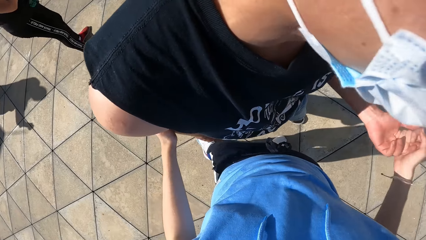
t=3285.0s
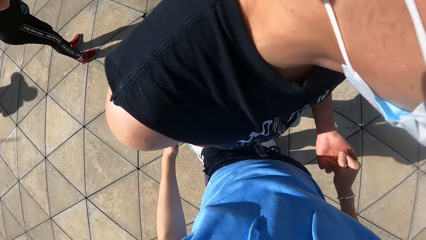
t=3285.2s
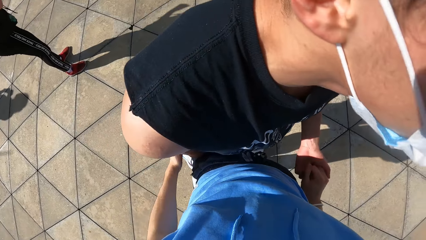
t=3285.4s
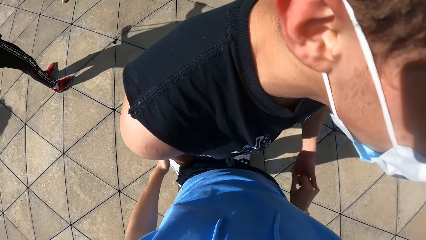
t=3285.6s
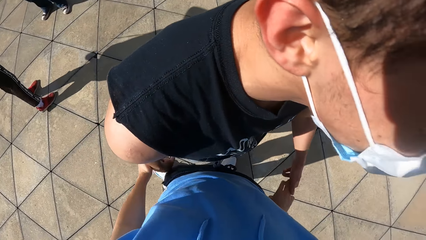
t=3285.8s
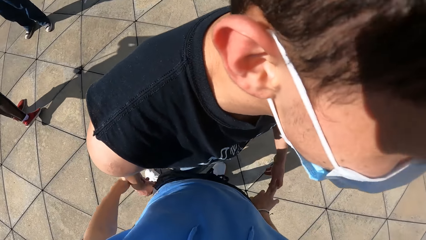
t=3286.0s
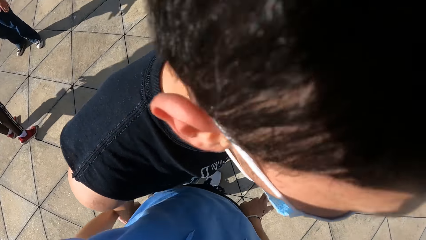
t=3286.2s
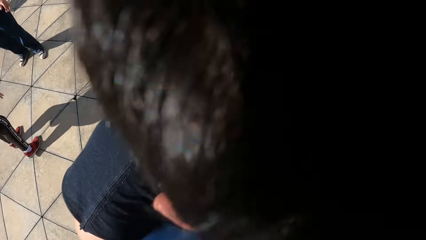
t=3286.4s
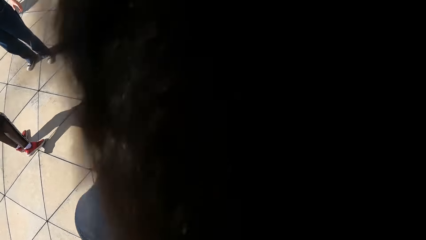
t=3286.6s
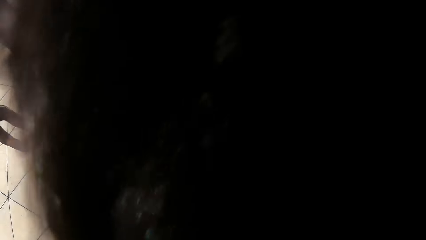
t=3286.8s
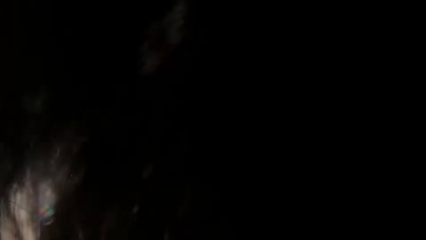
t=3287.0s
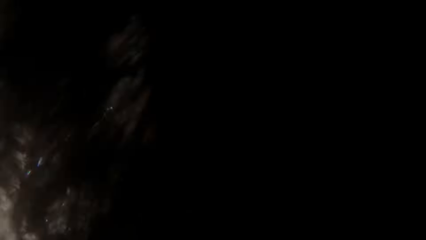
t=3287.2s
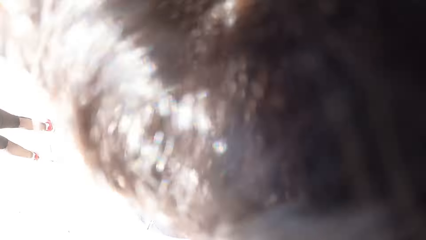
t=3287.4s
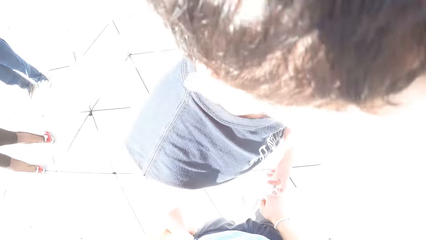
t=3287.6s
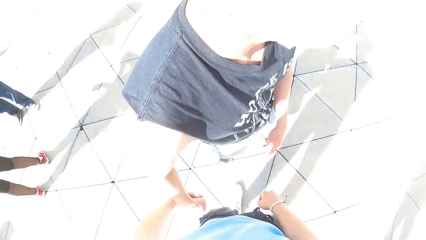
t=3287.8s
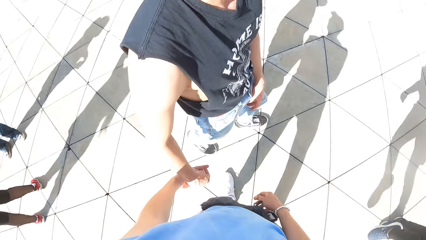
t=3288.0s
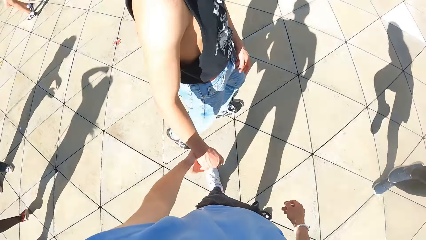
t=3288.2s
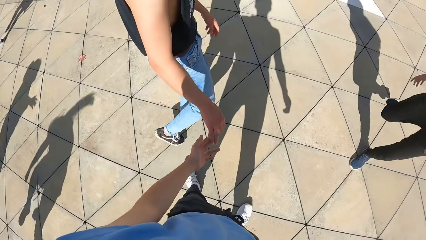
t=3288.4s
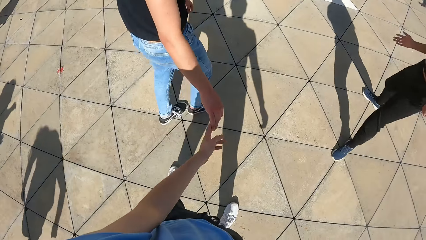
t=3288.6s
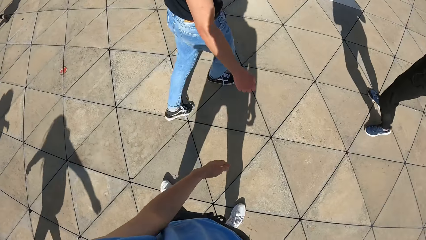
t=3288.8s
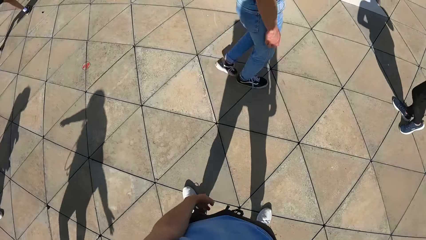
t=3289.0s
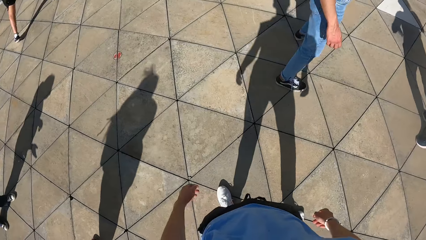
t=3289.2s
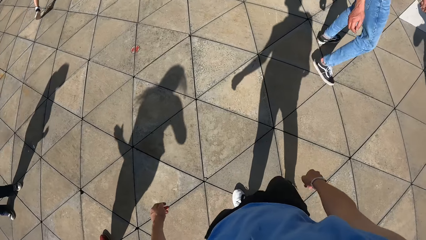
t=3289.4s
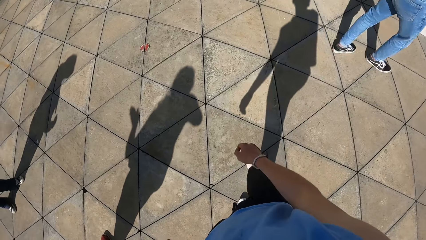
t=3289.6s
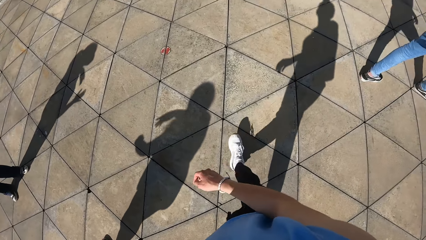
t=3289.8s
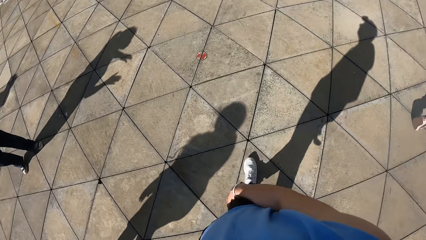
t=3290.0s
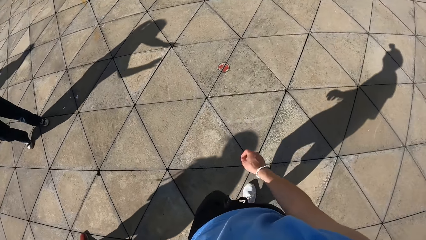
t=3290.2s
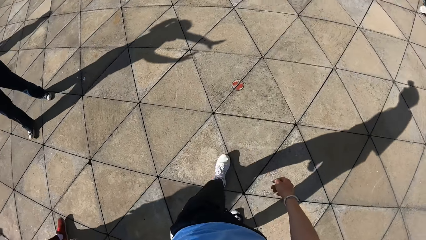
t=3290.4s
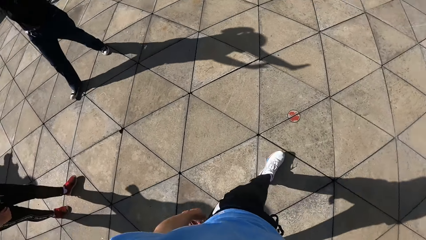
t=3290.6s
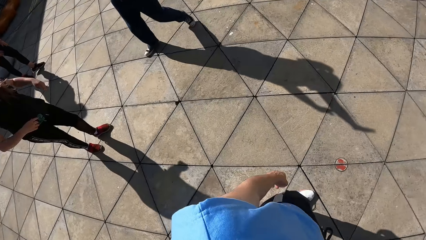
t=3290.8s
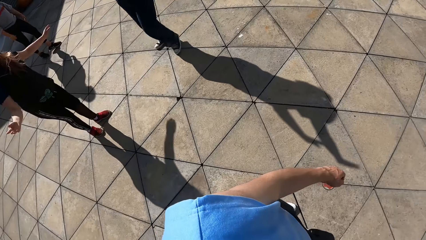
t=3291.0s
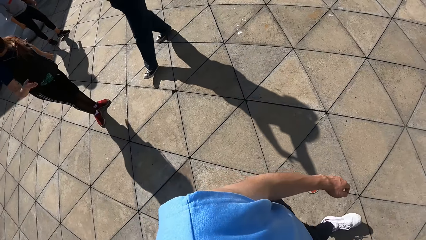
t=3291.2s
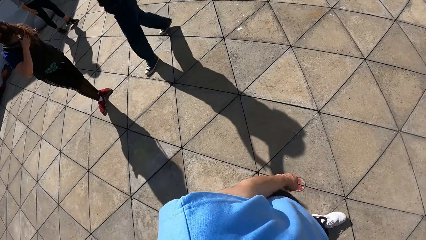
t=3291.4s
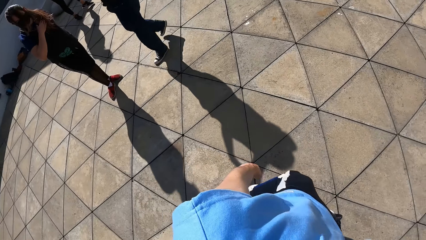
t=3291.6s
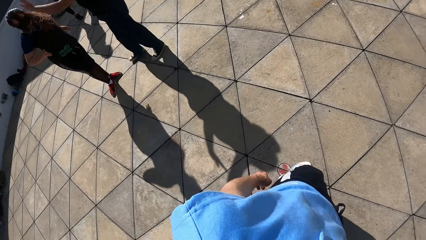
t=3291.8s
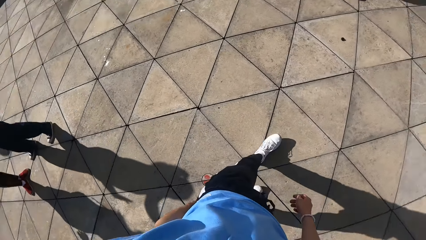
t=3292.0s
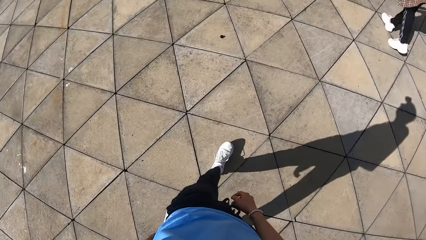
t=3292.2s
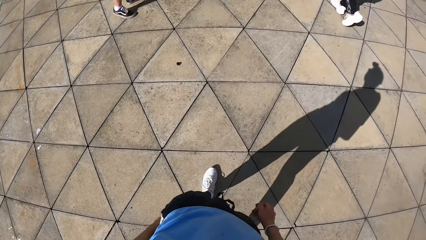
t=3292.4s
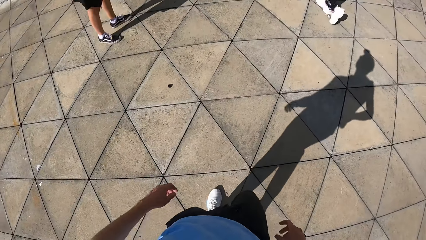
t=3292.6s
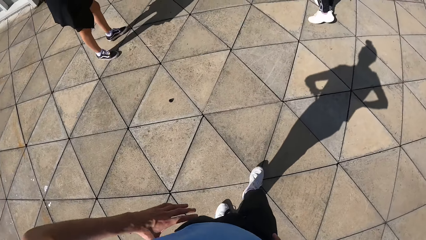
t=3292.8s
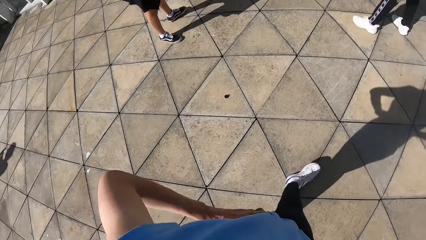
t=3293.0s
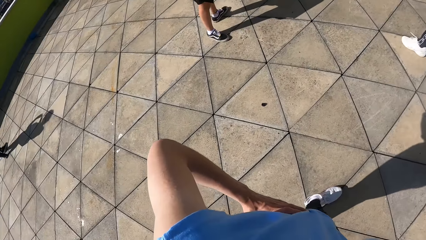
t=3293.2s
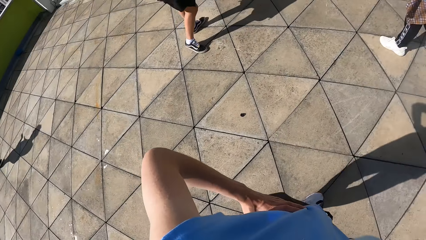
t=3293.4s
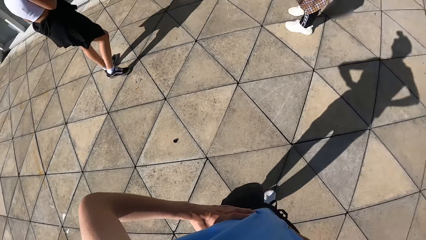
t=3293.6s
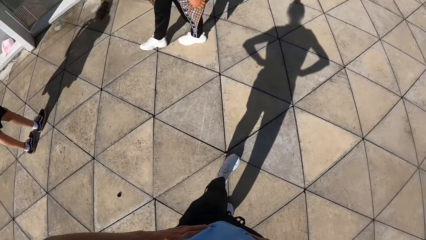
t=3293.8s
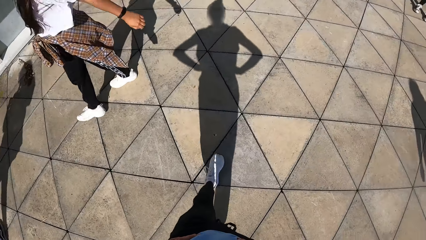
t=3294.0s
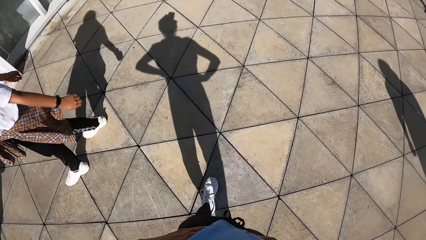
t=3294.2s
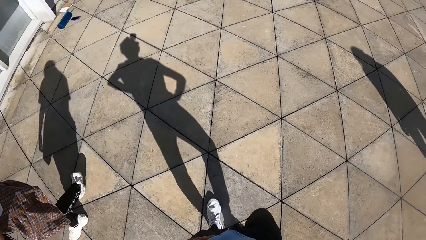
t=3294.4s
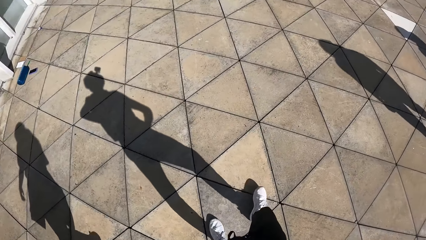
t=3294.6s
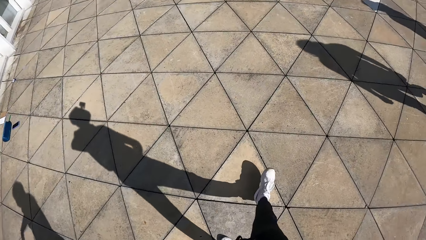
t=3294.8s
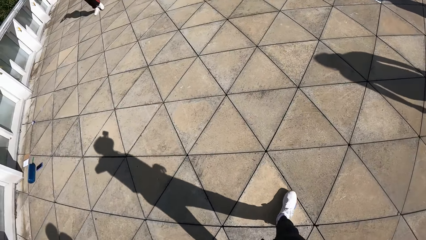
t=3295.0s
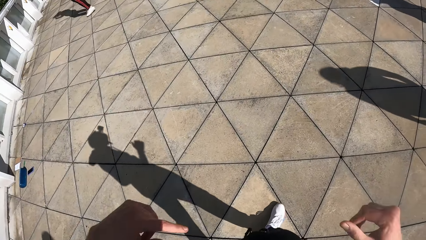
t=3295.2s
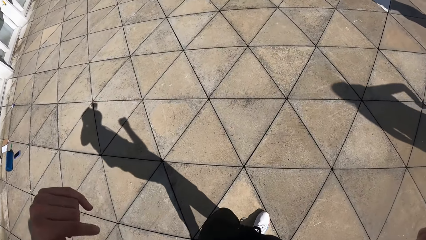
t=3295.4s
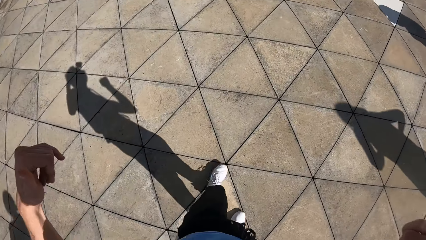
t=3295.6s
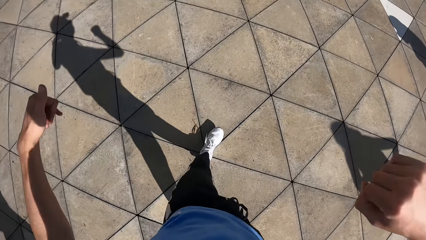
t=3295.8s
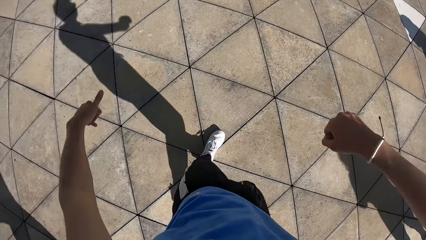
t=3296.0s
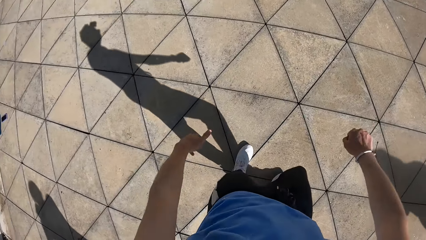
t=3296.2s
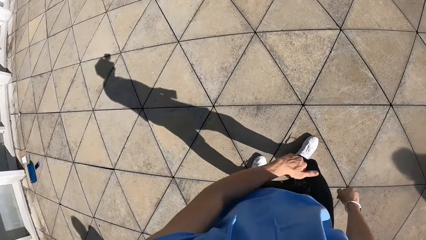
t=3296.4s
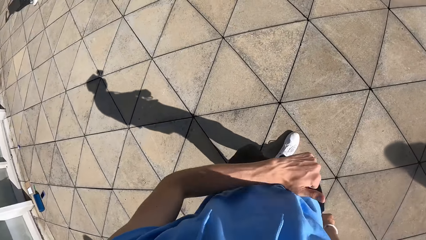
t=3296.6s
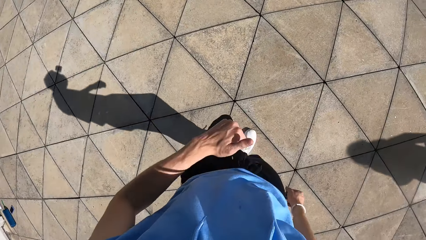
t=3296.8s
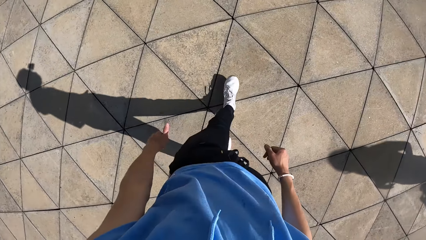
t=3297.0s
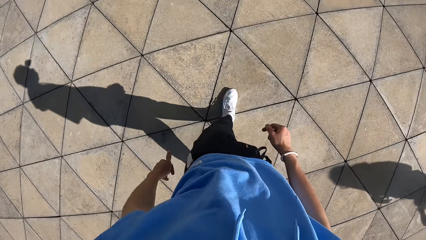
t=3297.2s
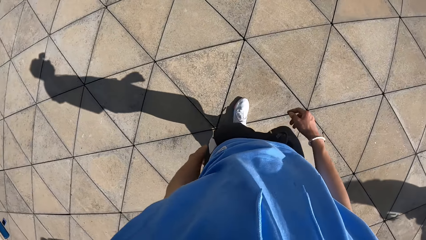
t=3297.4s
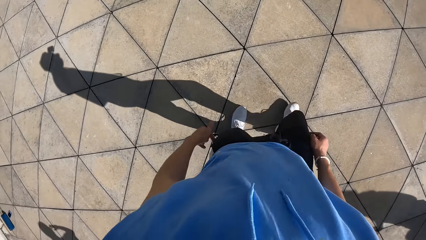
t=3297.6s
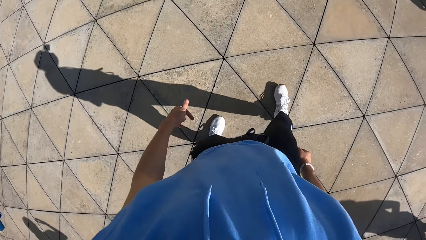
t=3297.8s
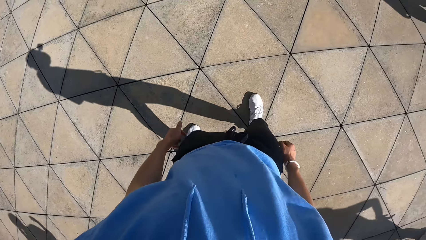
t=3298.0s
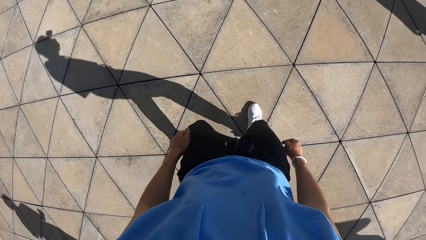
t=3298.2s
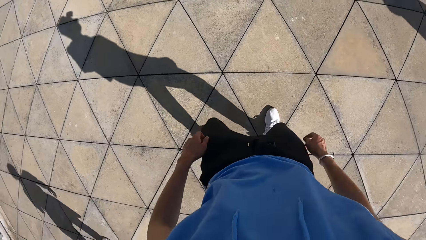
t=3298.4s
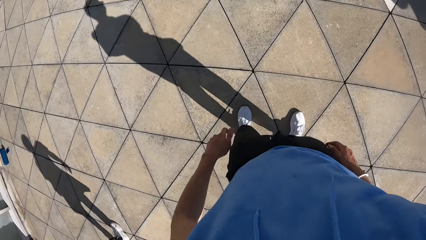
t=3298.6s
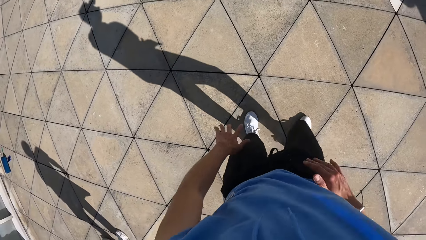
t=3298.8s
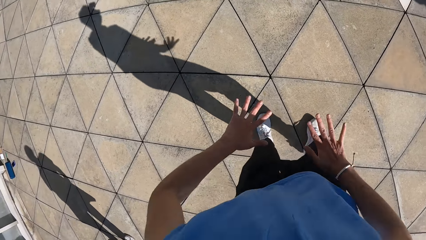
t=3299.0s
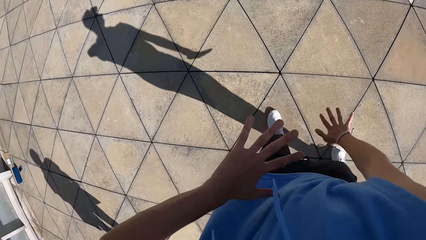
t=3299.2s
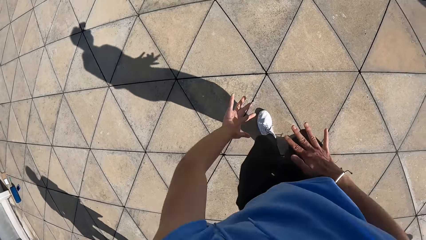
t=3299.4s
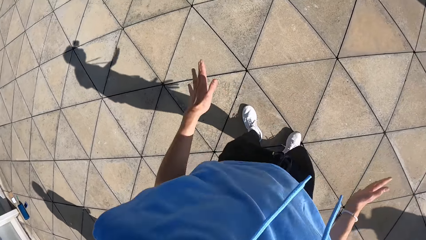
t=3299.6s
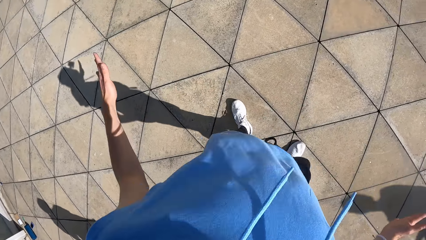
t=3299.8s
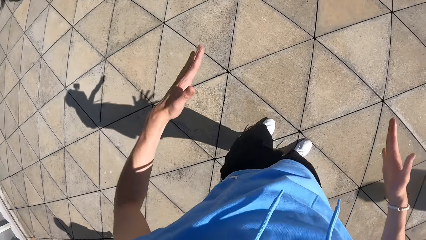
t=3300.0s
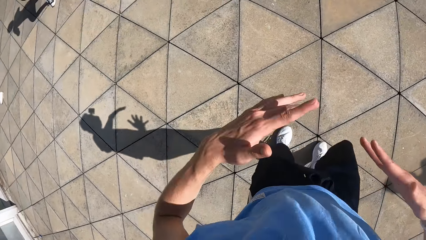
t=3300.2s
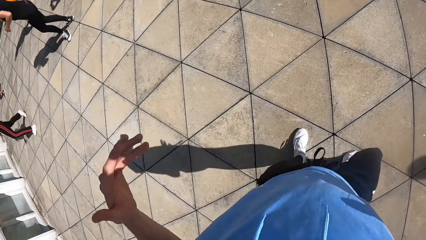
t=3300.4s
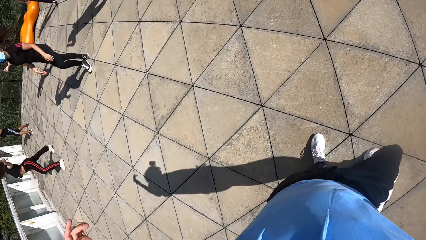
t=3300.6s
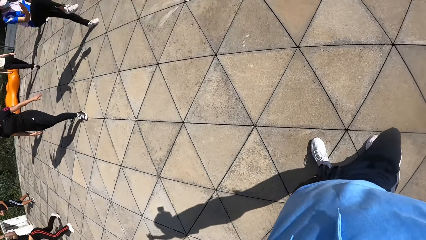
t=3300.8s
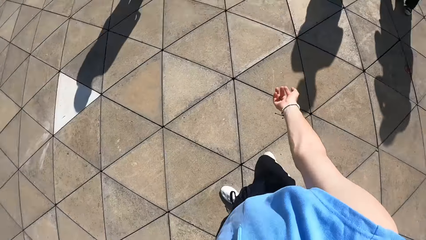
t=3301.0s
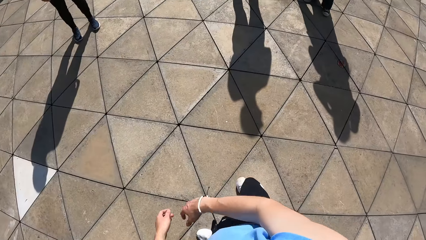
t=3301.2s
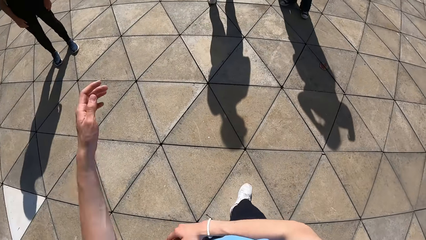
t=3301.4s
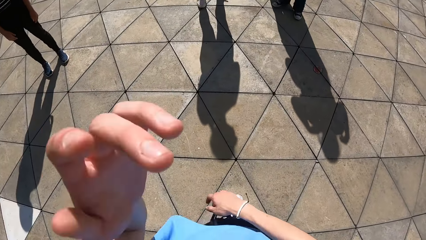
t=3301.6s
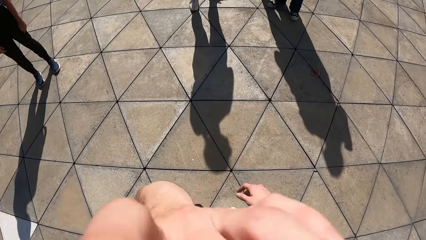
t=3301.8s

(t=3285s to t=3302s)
The camera wearer interacts with a man. The man walks away. The camera wearer walks around. He holds his waist. He moves his hands. He walks around. He dances.
